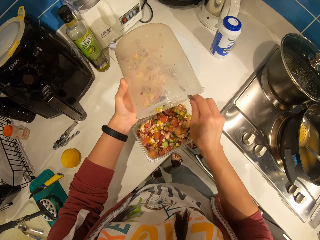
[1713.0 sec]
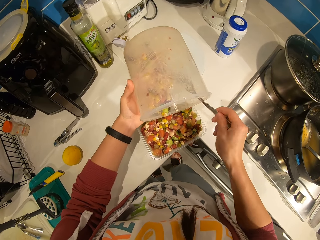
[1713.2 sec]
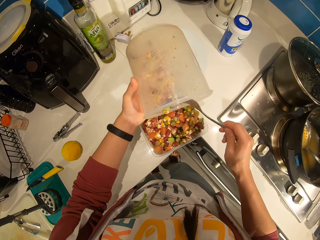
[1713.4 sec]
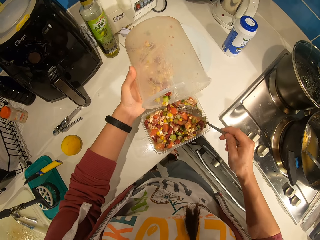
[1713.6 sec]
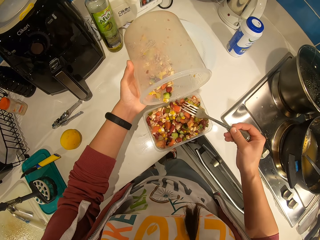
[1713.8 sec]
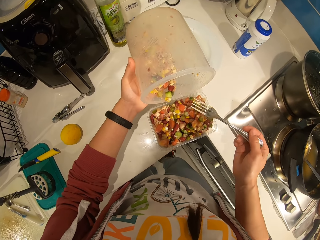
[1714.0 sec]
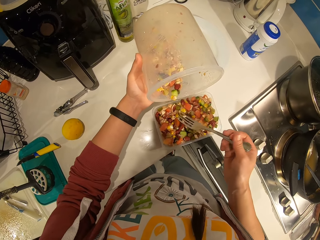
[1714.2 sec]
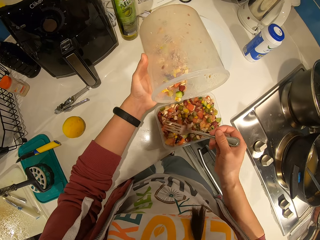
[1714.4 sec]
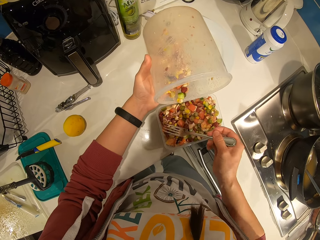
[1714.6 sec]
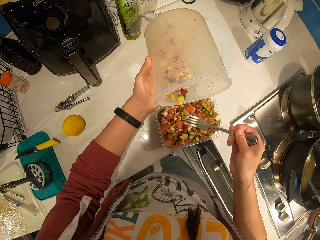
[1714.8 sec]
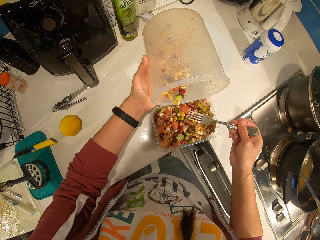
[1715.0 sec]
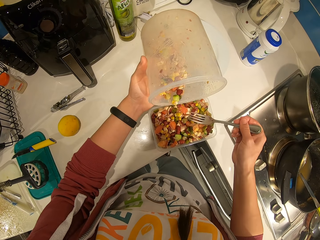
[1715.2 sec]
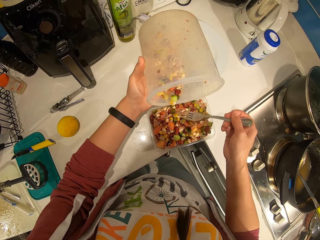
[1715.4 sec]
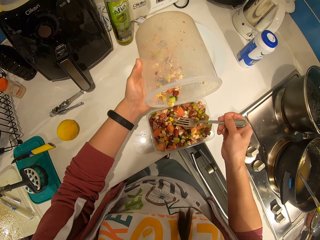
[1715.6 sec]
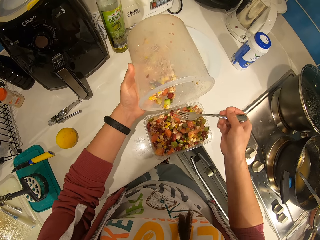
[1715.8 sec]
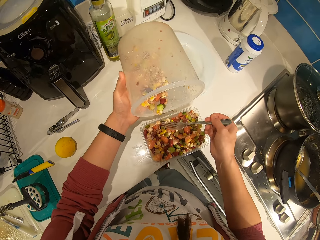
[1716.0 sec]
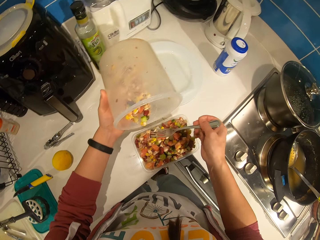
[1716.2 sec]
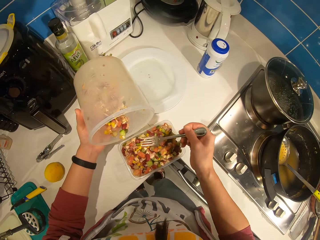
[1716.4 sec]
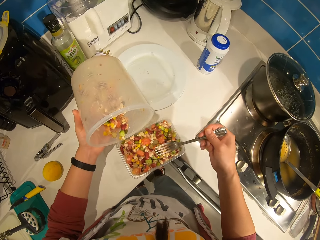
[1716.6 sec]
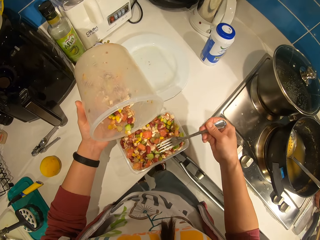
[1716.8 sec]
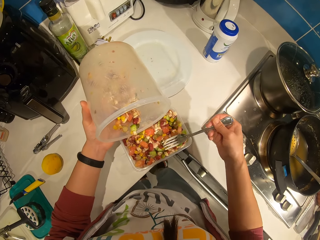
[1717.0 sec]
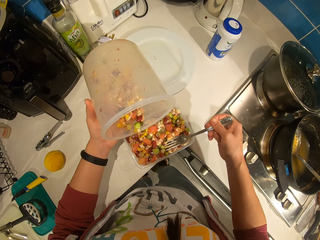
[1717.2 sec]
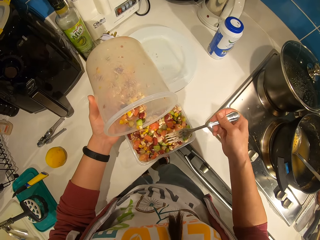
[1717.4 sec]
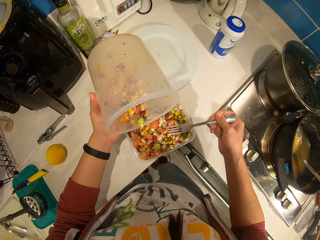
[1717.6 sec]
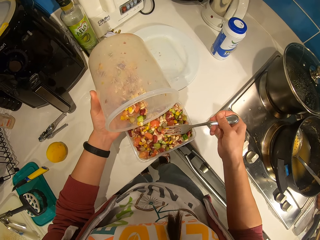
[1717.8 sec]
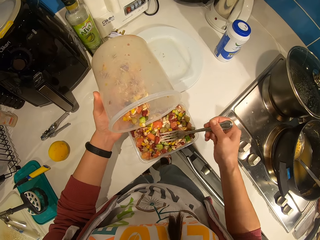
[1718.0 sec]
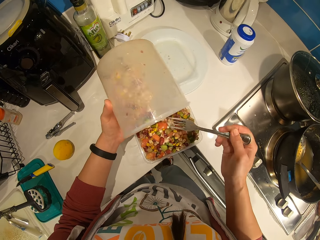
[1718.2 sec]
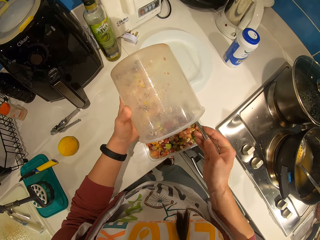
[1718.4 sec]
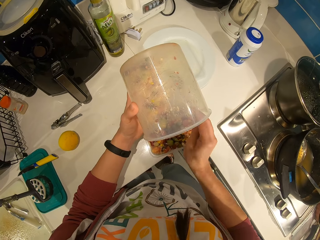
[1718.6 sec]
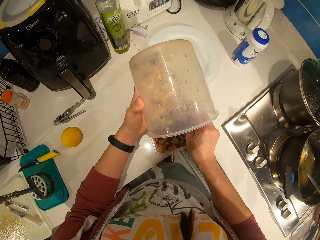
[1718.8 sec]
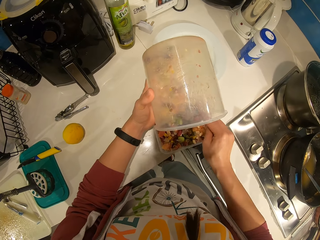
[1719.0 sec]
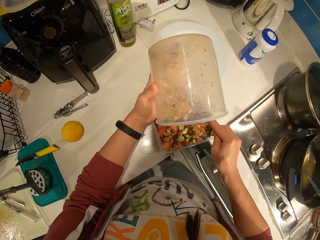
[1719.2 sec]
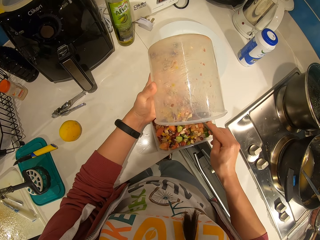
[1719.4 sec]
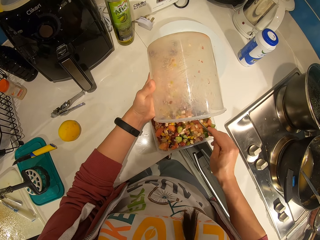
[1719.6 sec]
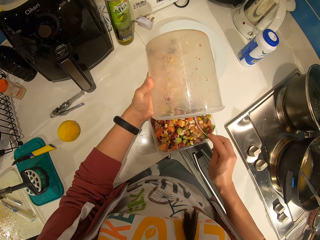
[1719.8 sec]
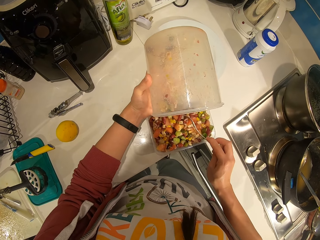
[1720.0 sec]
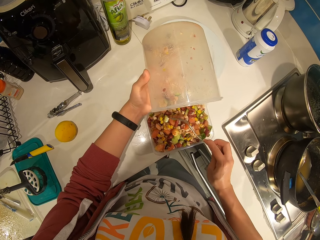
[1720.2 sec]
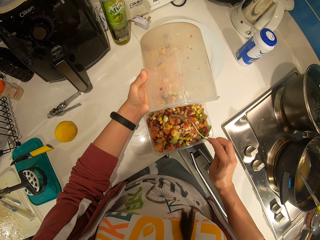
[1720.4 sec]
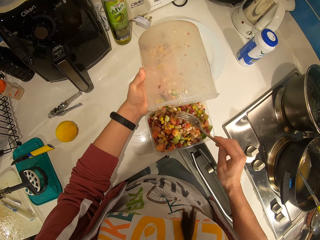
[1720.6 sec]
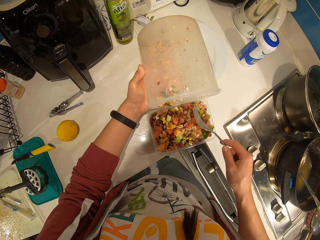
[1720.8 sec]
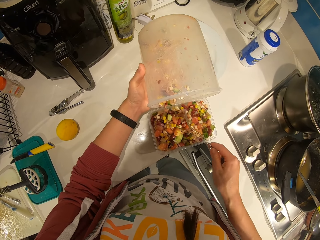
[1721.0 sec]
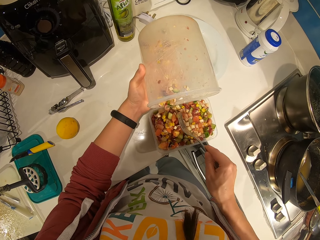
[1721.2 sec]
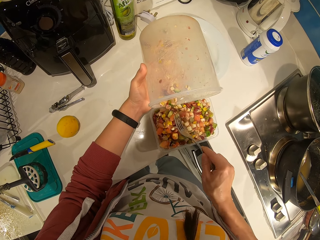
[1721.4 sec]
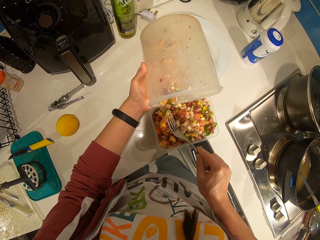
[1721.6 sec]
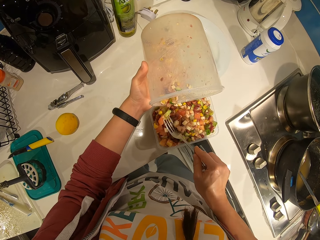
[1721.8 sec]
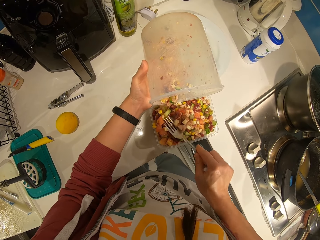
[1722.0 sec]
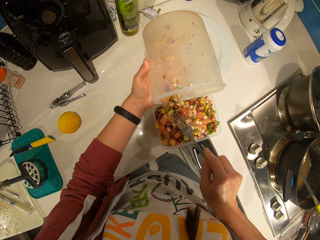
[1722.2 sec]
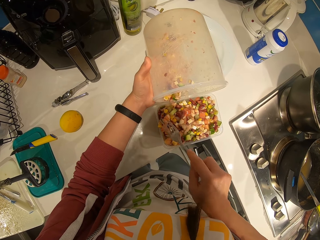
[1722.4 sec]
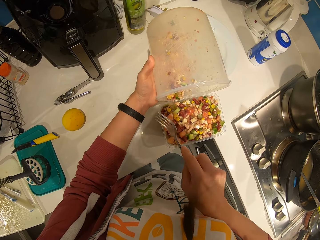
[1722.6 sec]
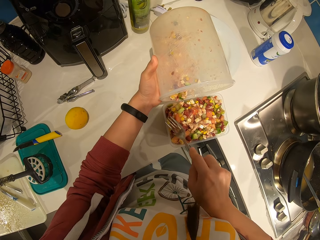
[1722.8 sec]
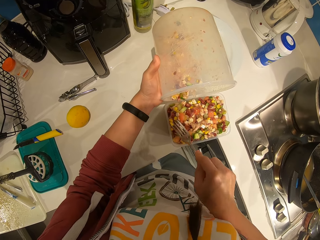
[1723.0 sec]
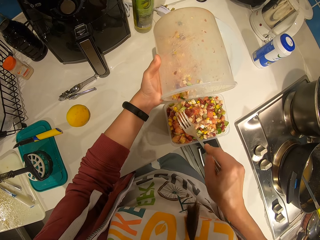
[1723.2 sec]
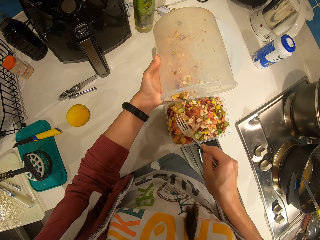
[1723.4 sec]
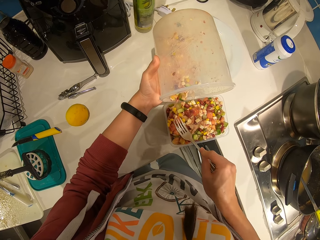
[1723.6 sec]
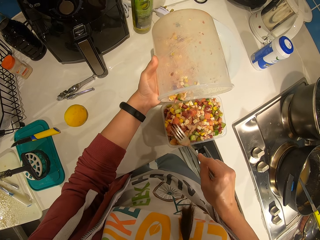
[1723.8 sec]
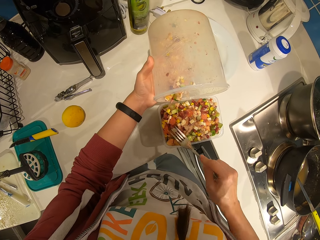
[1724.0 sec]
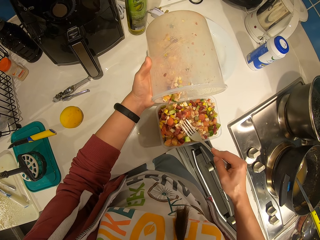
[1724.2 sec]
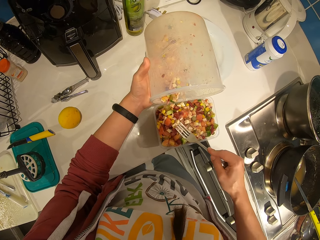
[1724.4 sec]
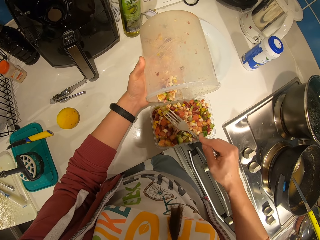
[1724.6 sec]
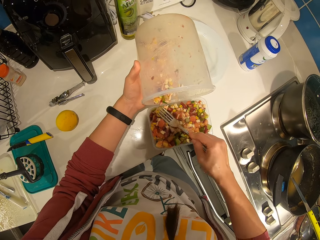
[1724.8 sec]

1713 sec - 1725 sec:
The camera wearer spreads the vegetables in the plate with the fork. They move the vegetables with the fork into the plate. They spread the vegetables in the plate with the fork.

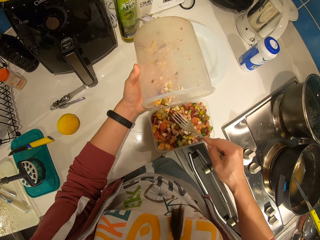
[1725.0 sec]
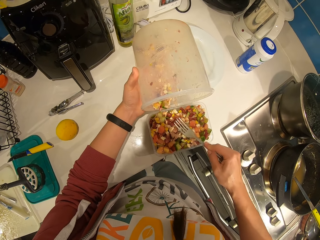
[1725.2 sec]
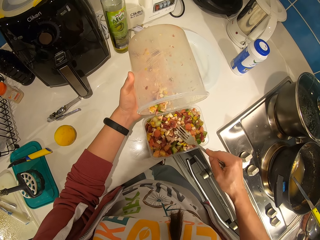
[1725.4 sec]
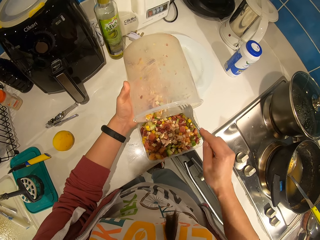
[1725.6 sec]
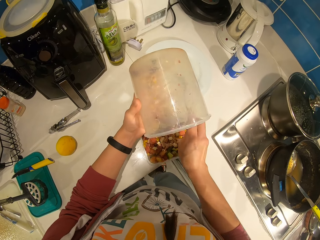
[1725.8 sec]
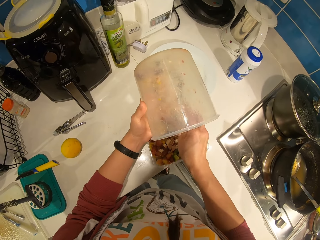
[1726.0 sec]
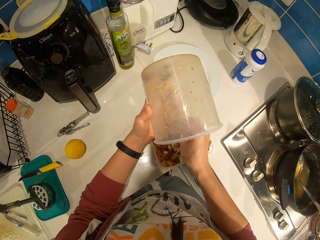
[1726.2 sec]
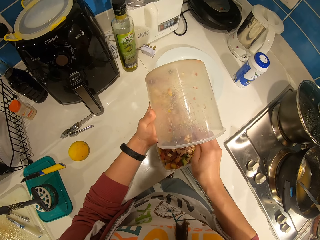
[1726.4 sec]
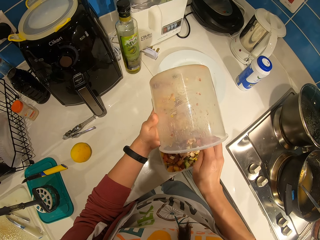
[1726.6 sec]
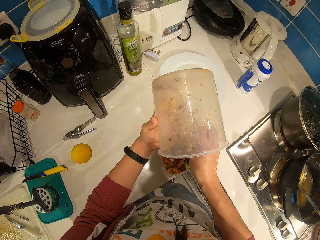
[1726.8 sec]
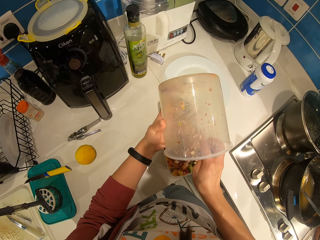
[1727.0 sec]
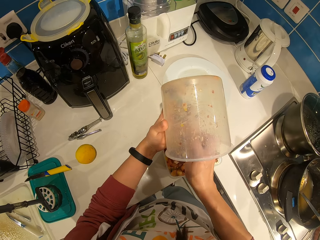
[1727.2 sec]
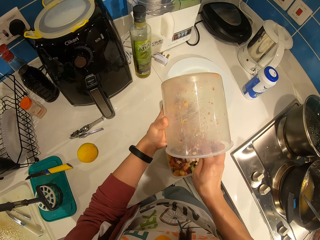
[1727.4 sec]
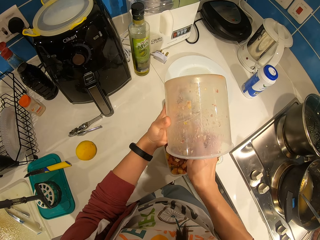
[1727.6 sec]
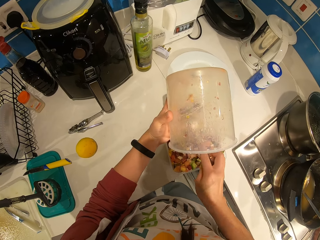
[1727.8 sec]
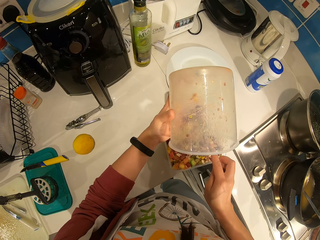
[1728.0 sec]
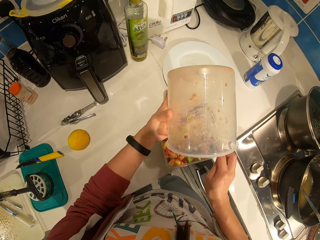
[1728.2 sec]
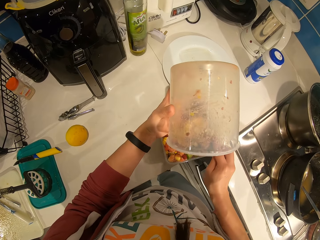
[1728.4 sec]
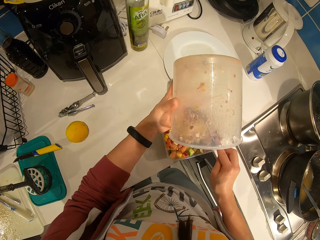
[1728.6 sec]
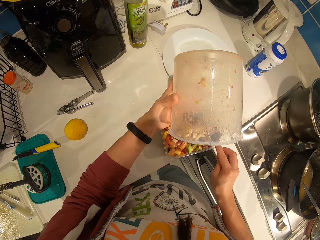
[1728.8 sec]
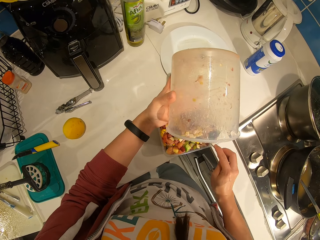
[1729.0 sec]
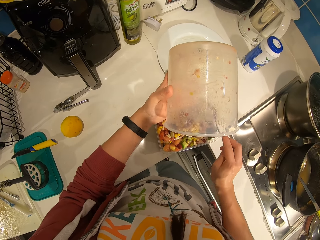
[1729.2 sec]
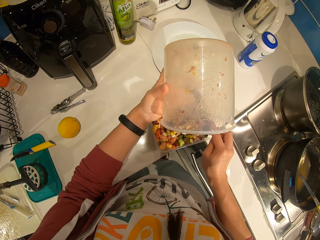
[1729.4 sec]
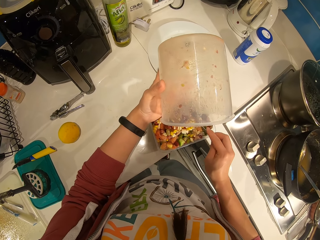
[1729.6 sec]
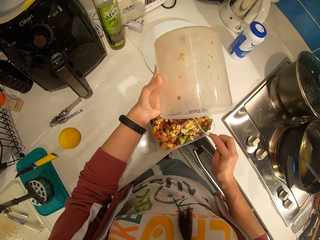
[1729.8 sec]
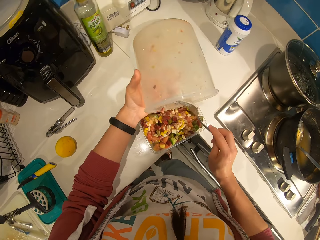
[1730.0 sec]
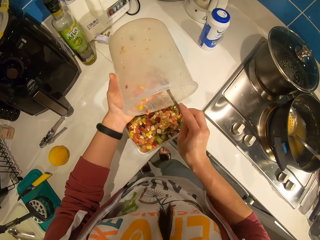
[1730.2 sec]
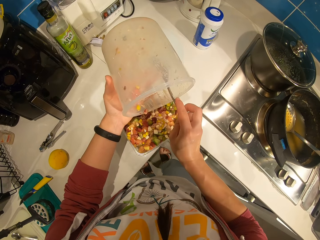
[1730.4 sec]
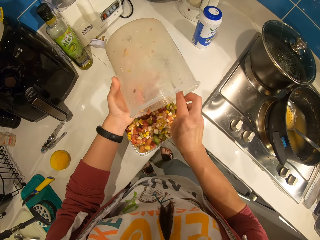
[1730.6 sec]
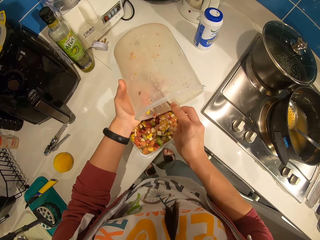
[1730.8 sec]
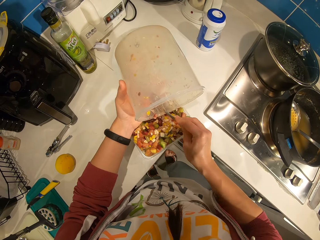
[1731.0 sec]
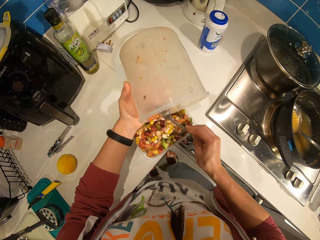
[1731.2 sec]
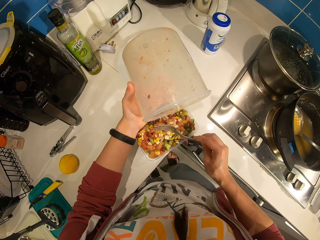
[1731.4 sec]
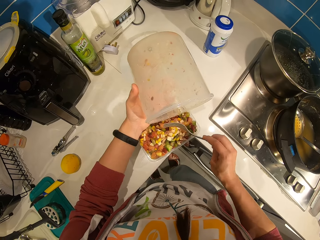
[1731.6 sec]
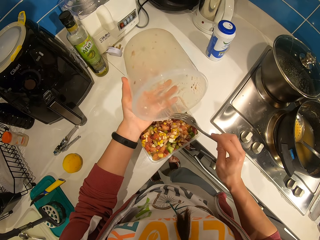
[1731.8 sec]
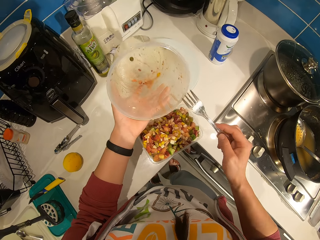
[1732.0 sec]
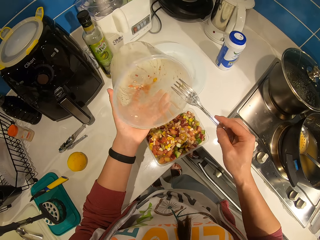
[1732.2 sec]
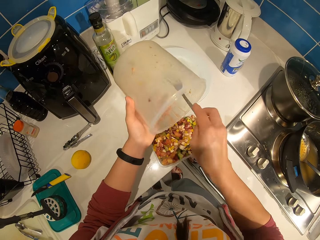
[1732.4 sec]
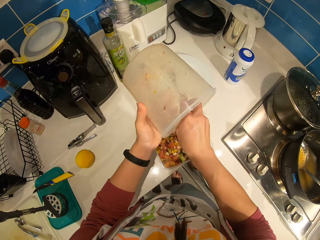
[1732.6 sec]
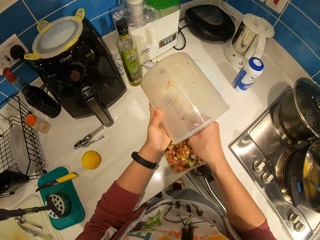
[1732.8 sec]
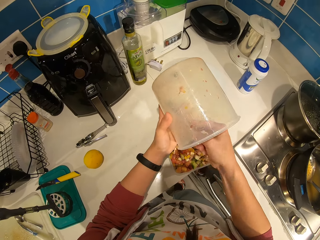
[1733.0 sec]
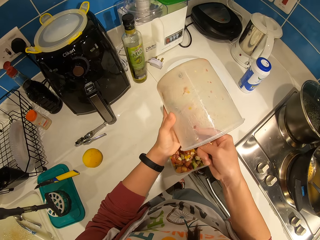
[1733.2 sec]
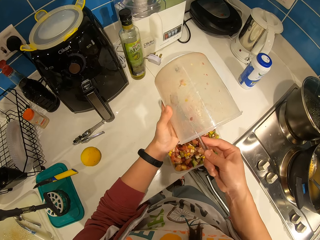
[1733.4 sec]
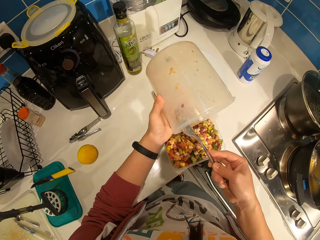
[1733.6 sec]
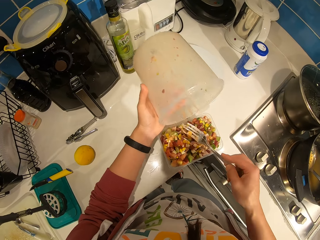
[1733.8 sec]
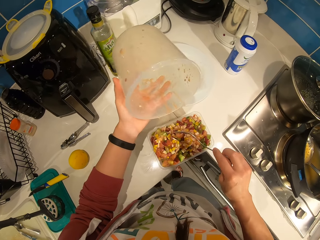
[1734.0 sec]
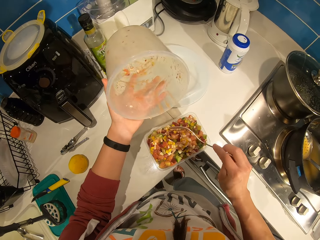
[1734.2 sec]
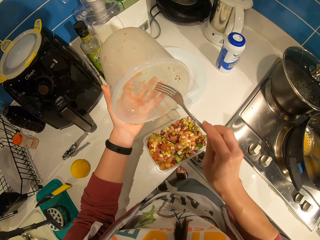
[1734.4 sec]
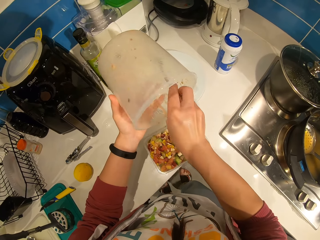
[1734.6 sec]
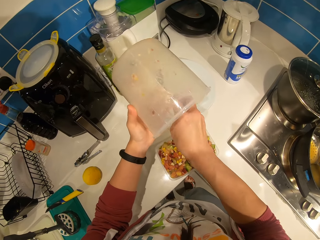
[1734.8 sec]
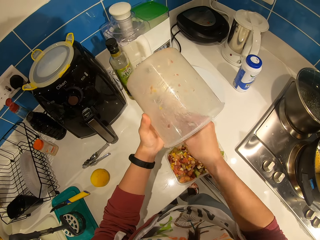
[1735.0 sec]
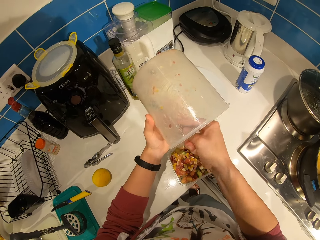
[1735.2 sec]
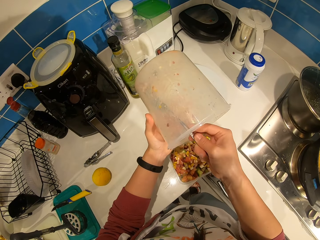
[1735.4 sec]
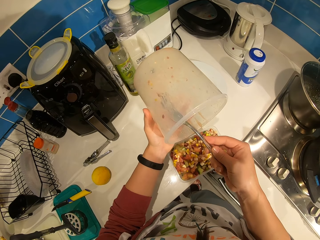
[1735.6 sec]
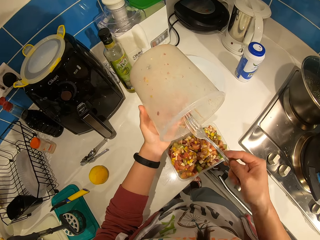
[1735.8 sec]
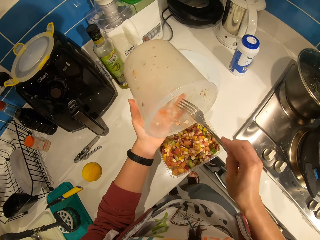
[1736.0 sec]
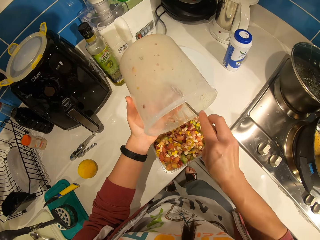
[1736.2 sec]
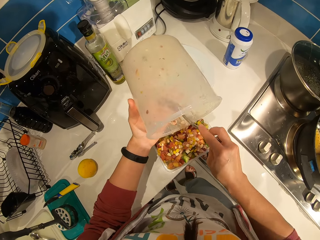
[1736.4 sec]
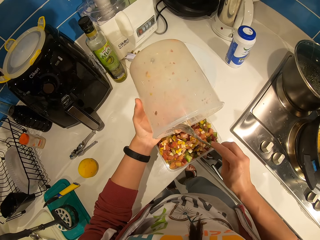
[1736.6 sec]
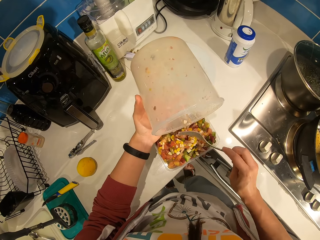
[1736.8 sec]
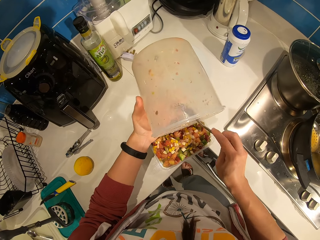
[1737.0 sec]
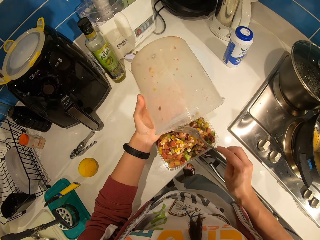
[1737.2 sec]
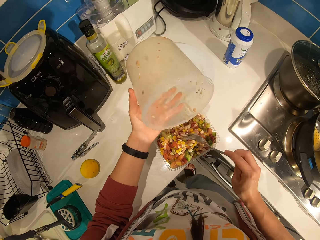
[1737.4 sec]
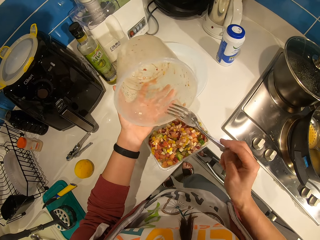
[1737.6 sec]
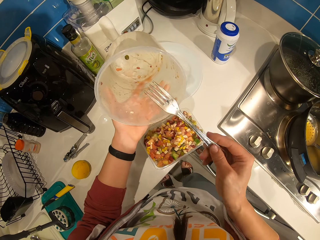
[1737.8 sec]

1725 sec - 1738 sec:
The camera wearer moves the vegetables with the fork into the plate.
